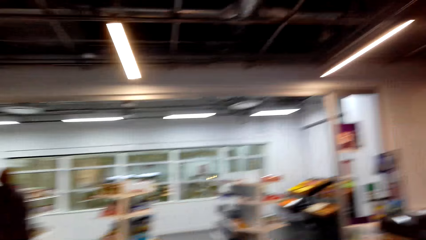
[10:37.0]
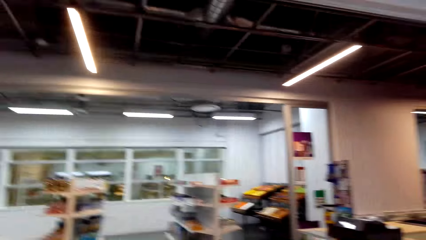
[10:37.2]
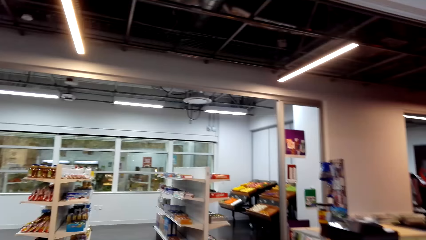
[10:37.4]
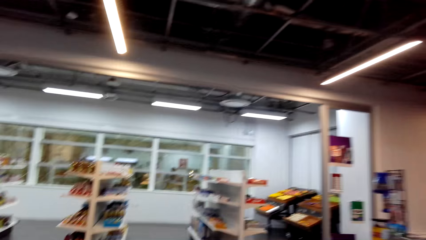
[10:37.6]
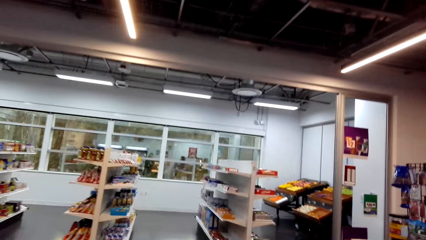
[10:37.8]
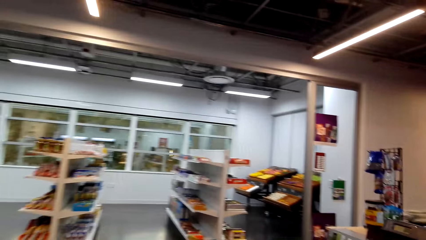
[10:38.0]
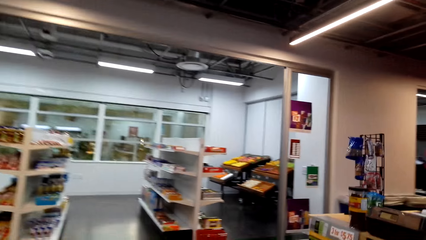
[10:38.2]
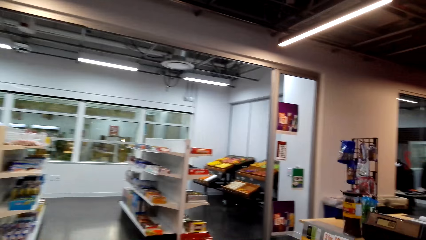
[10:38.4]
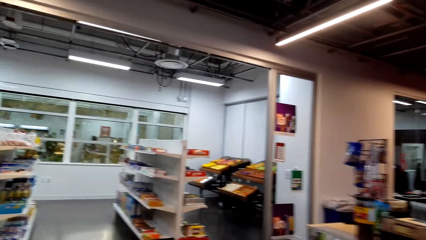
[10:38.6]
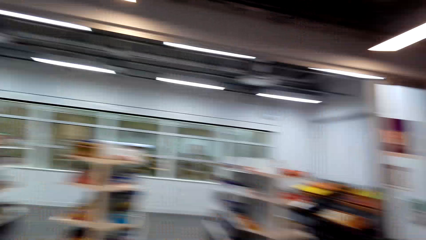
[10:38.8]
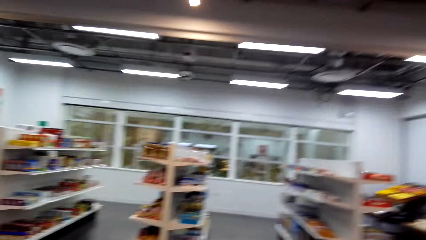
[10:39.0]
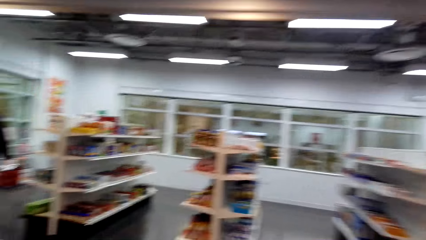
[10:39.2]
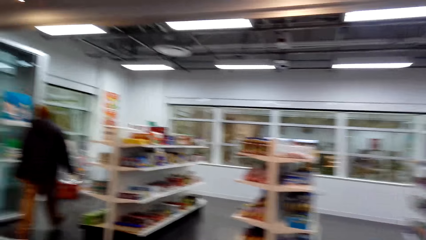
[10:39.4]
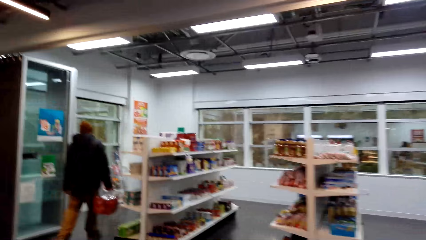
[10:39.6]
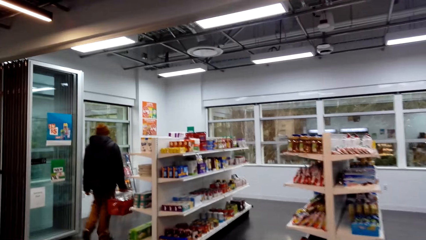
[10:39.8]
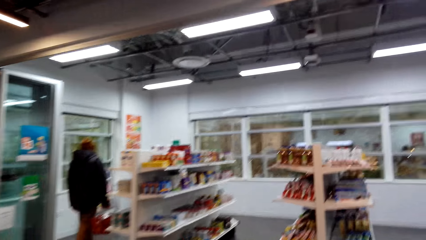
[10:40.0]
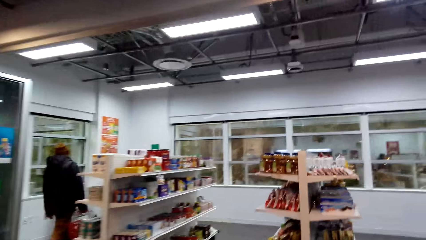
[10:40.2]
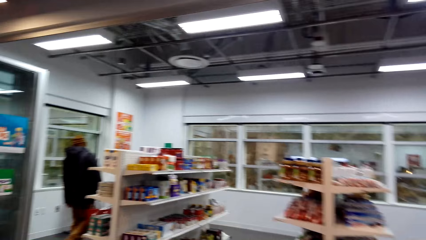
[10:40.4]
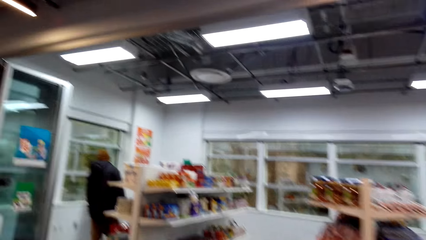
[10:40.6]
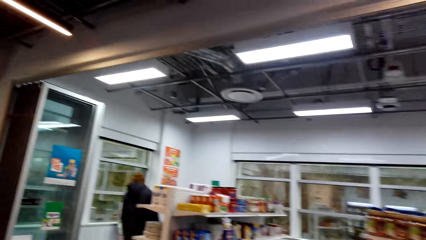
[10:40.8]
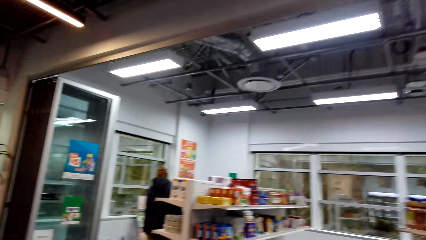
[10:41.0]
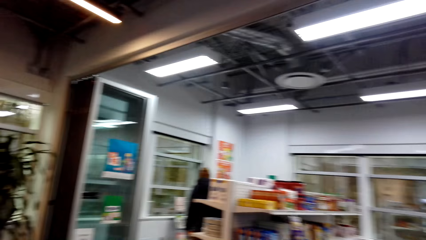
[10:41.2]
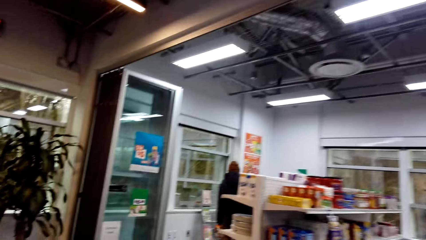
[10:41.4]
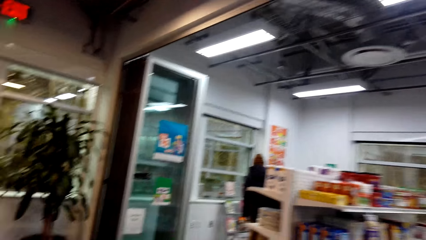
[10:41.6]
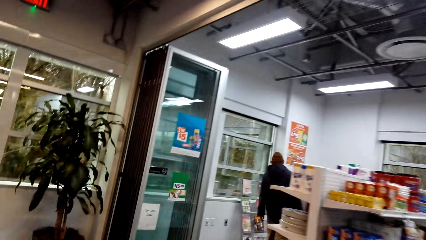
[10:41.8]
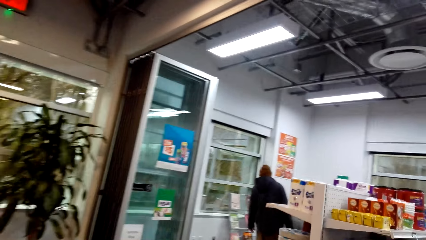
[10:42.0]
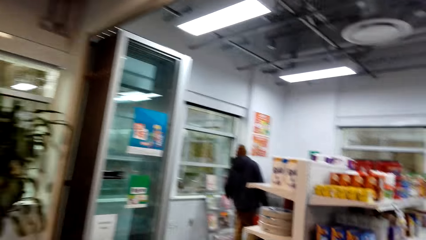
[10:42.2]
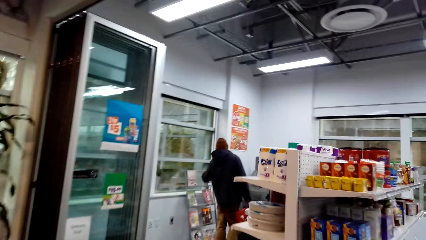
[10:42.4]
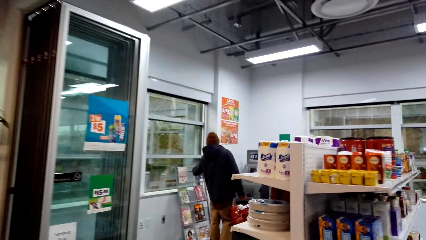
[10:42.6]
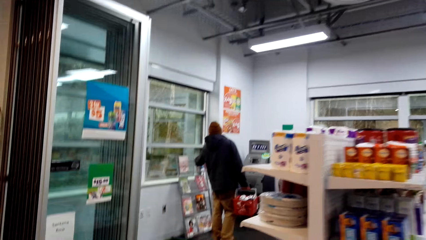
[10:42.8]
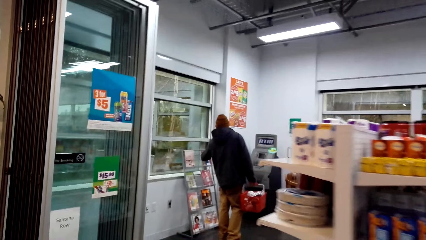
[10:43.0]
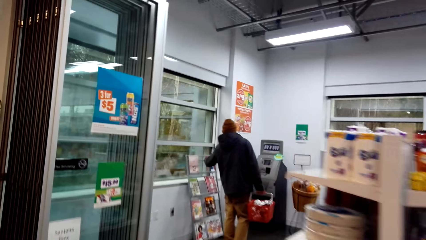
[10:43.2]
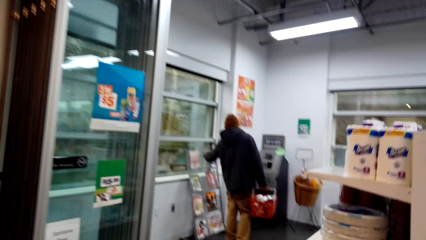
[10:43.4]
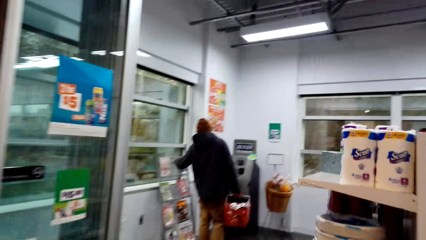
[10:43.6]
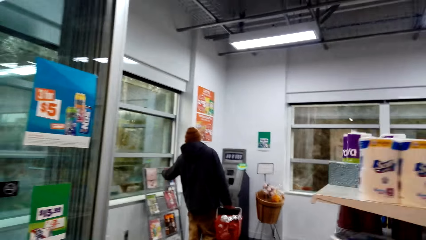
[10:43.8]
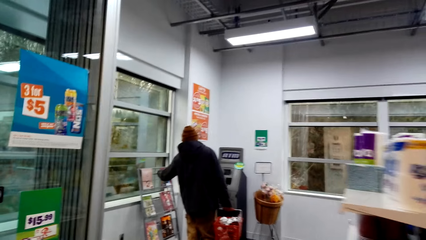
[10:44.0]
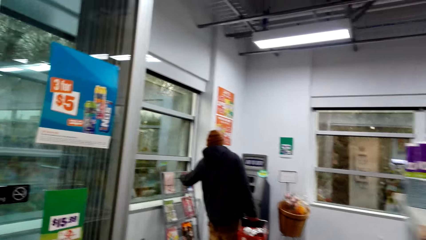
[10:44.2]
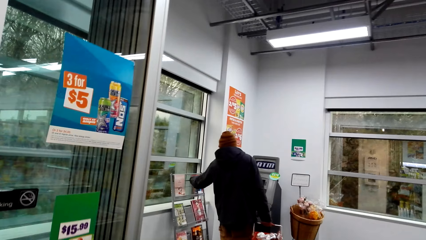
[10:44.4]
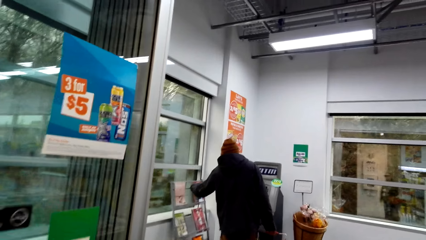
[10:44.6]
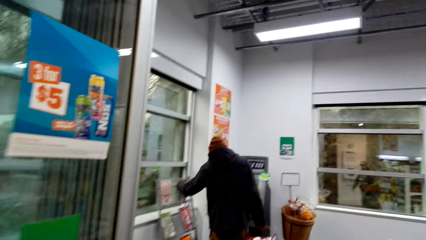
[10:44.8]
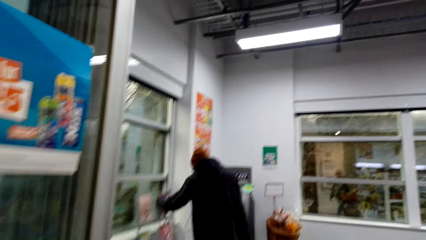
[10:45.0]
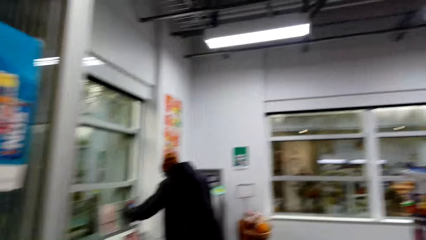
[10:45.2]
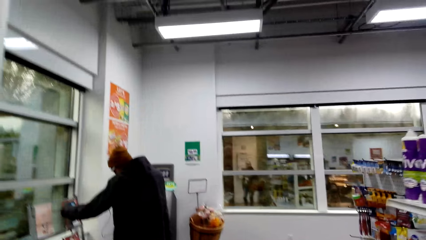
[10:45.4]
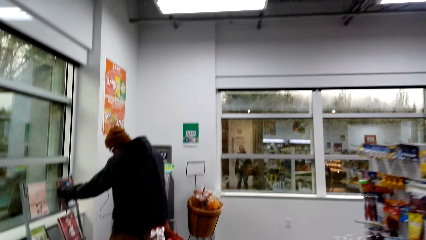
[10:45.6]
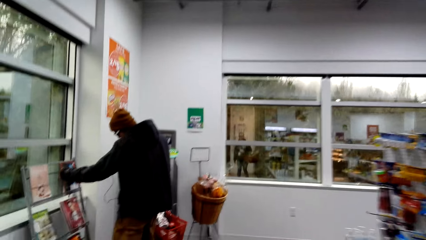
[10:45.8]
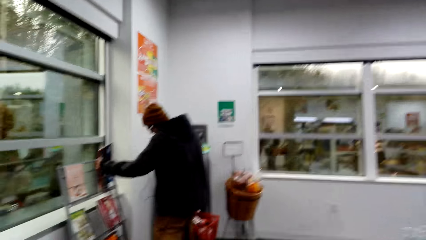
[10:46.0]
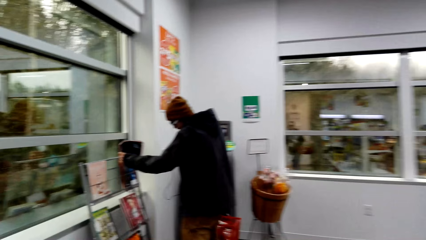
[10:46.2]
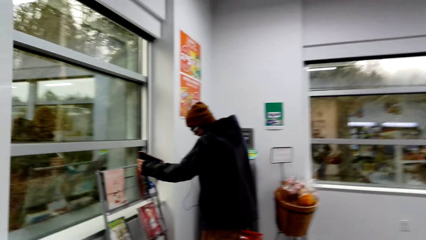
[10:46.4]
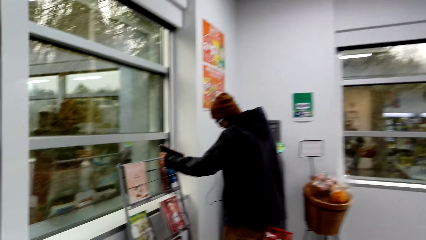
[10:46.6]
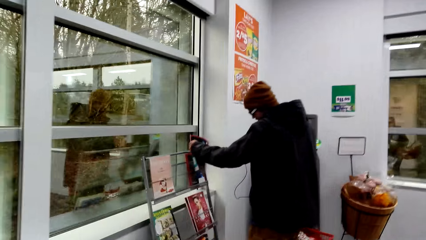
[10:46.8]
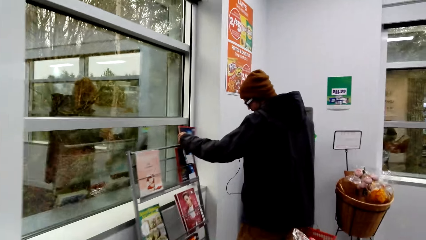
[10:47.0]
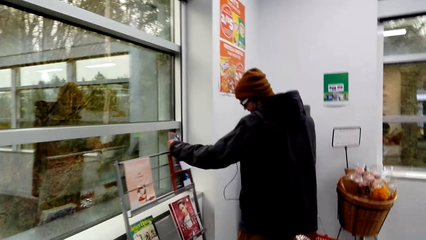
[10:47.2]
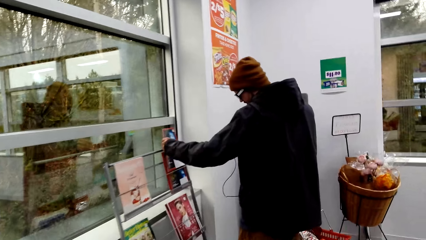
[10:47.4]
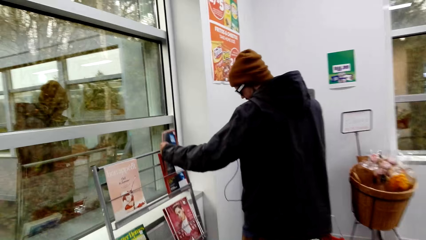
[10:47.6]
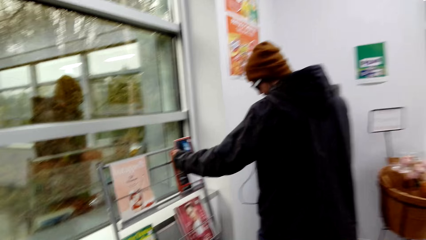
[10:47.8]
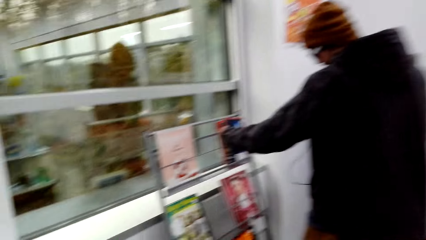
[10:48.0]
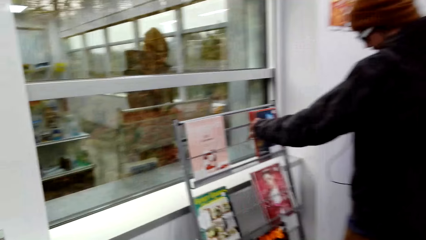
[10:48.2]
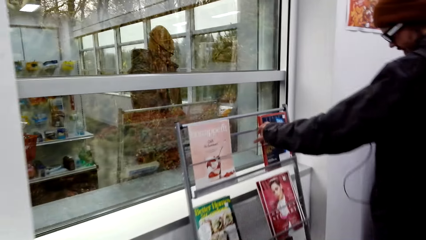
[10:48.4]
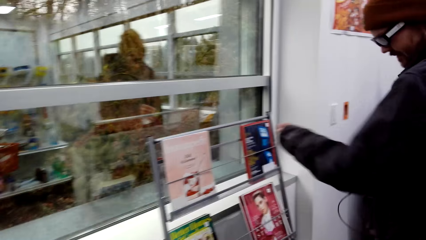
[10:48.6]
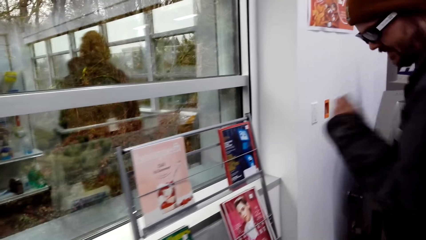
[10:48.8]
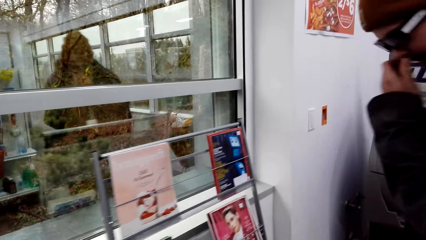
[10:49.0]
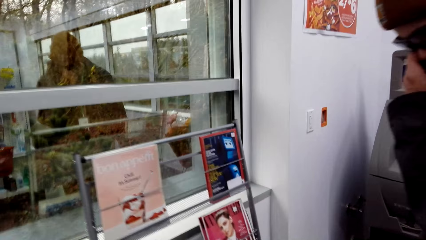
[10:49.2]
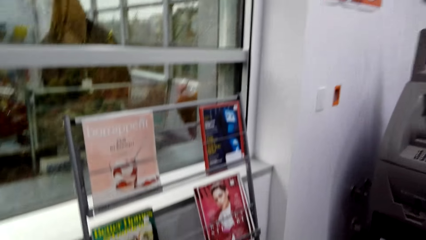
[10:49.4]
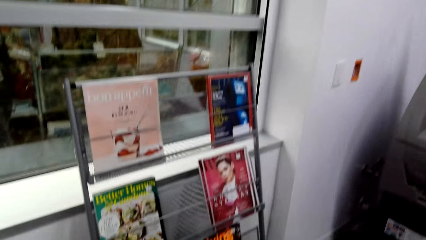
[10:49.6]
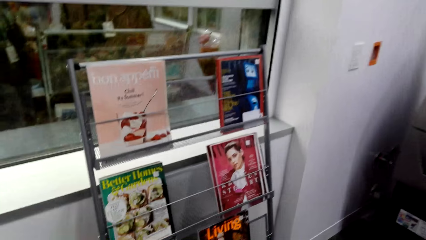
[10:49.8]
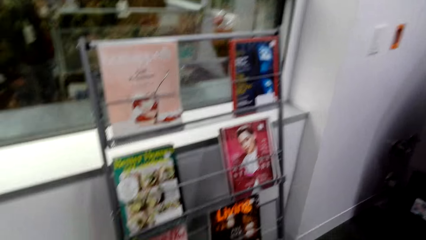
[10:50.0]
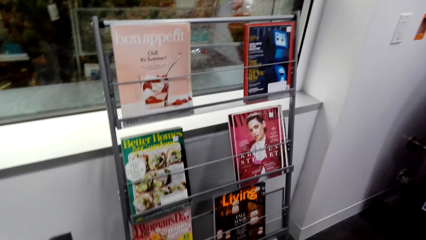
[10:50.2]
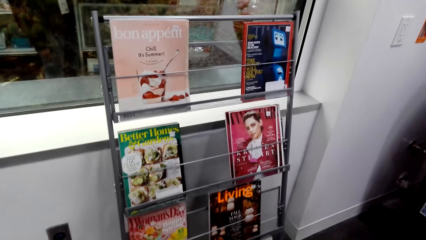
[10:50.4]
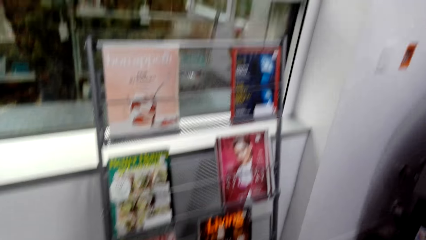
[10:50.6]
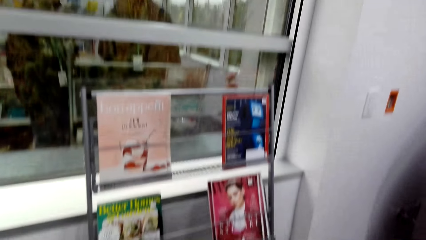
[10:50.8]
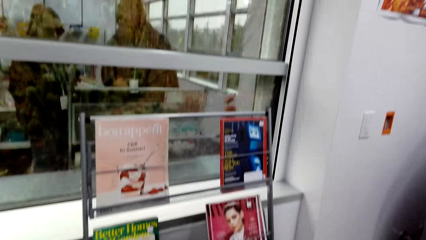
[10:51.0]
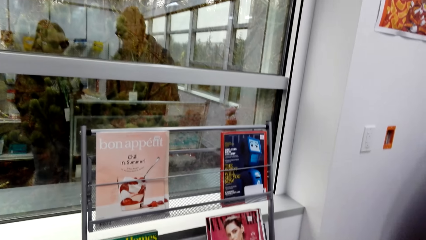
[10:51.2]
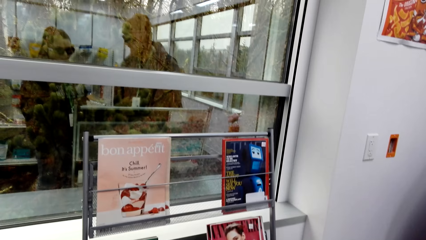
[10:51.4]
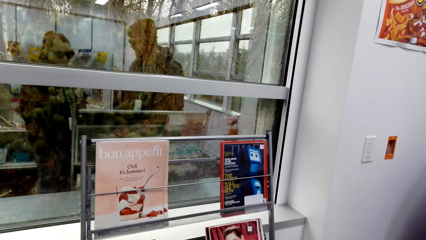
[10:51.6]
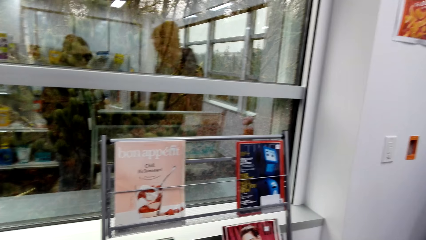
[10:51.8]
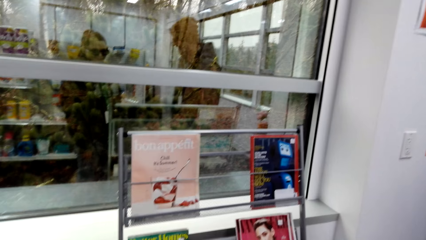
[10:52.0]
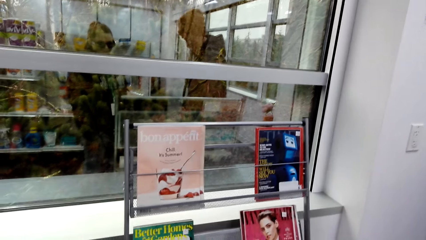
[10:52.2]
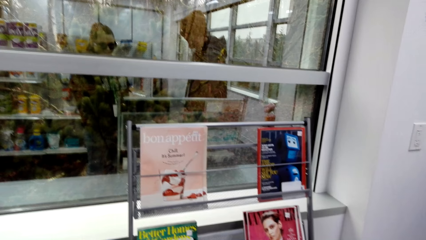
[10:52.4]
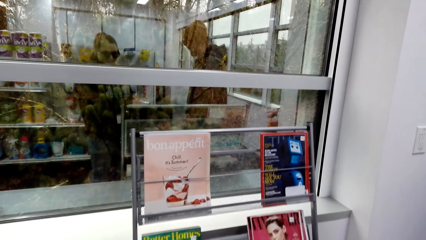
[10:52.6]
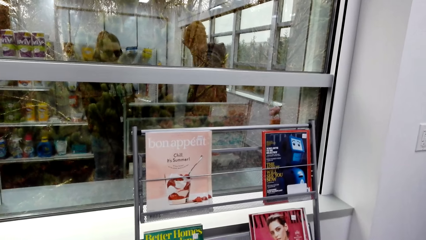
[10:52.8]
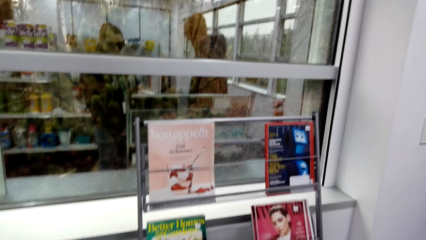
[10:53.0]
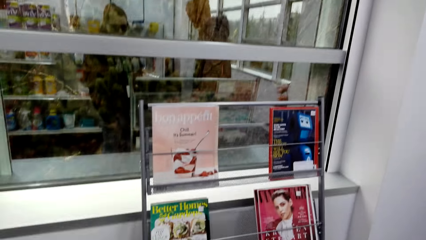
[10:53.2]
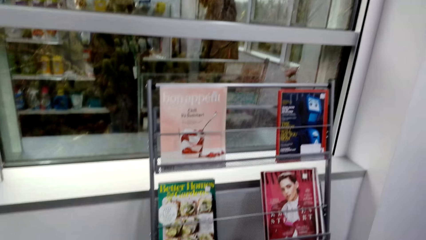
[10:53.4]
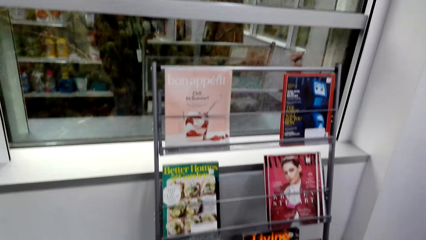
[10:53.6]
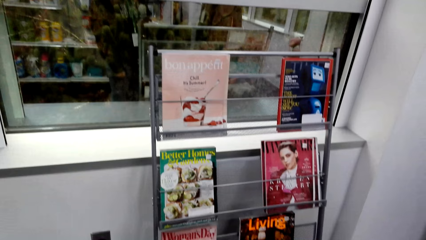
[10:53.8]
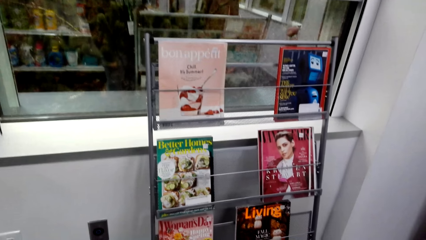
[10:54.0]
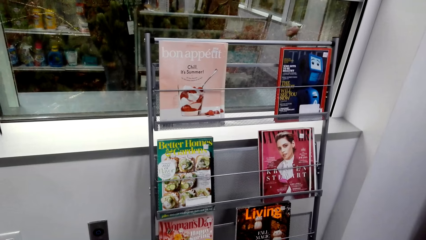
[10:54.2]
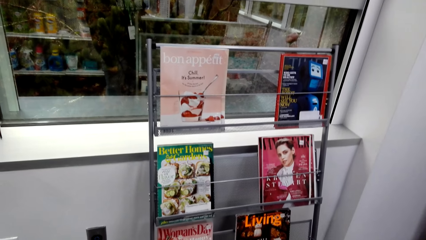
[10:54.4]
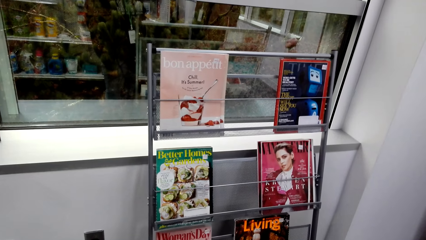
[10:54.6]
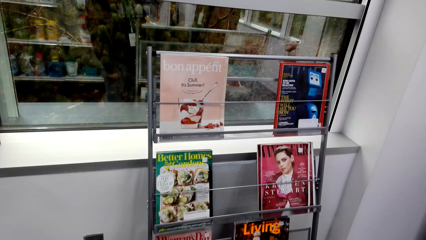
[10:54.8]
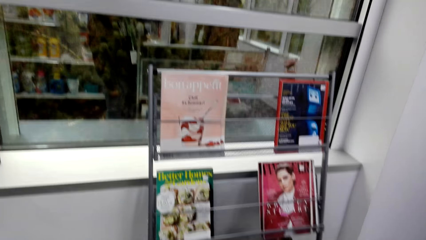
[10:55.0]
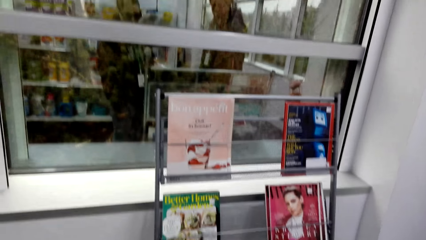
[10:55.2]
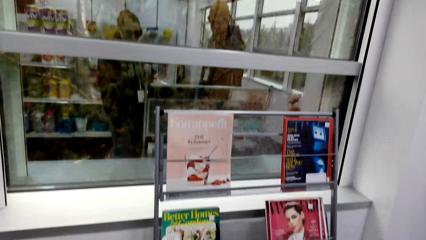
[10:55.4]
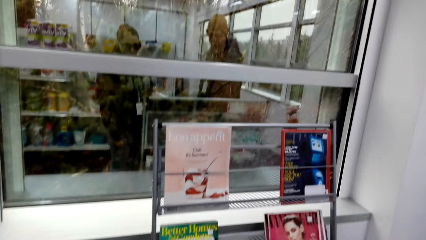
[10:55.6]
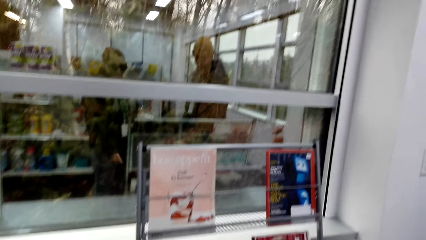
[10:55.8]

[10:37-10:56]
A man walks around. The camera wearer walks around the store. The man walks around. The man touches the book. The camera wearer looks at the magazine stand. They look around. They dialogue with the man.
